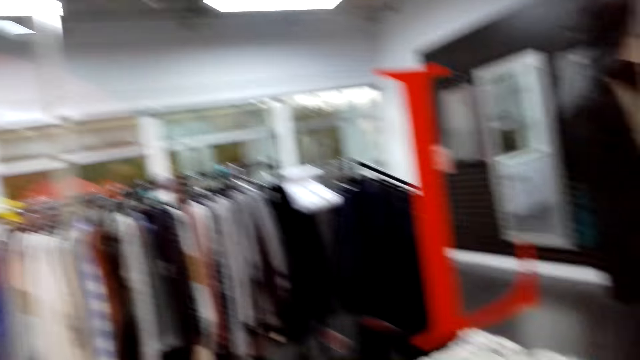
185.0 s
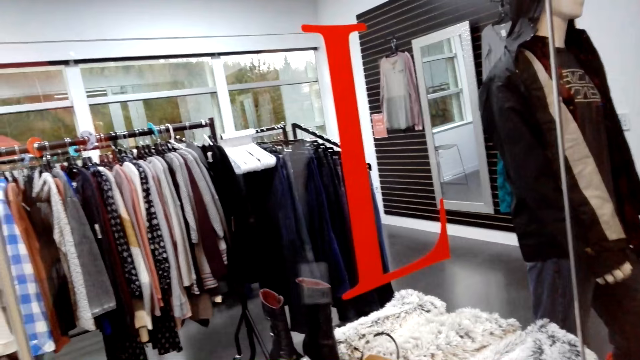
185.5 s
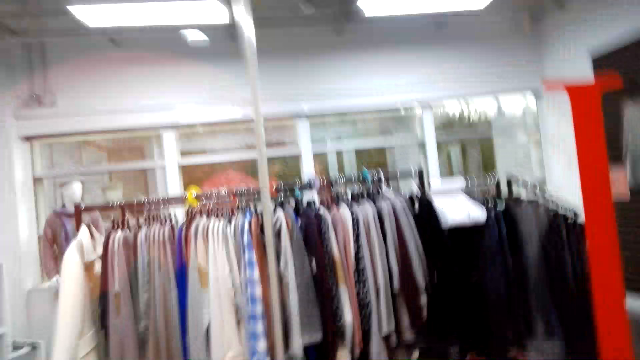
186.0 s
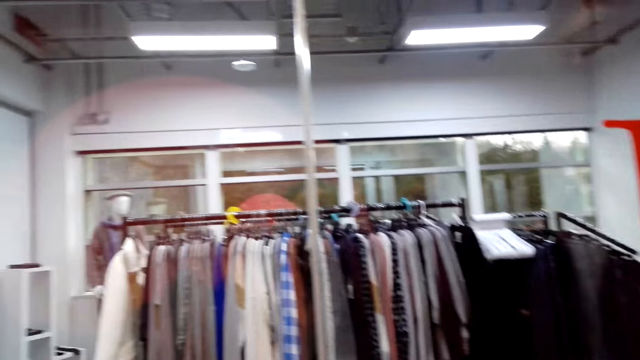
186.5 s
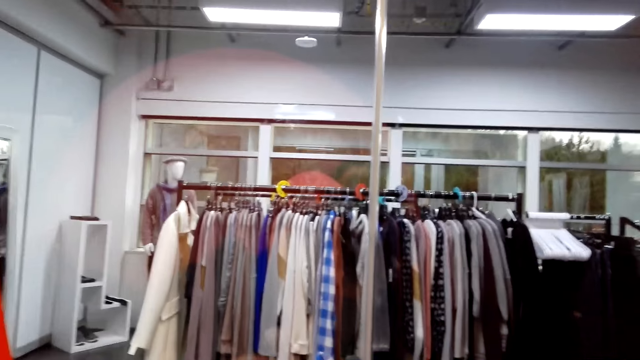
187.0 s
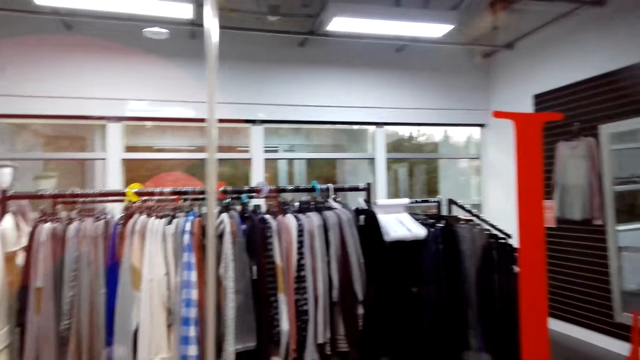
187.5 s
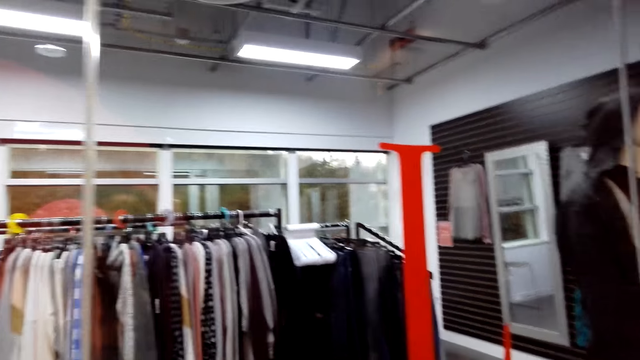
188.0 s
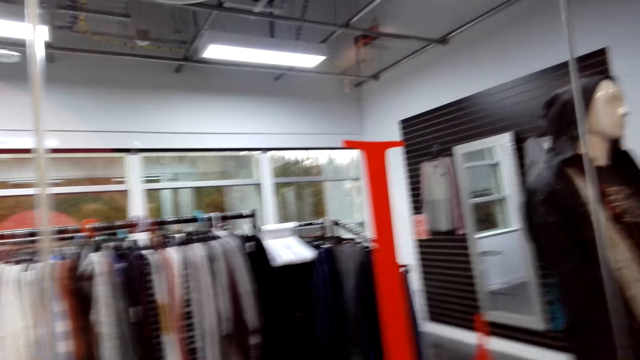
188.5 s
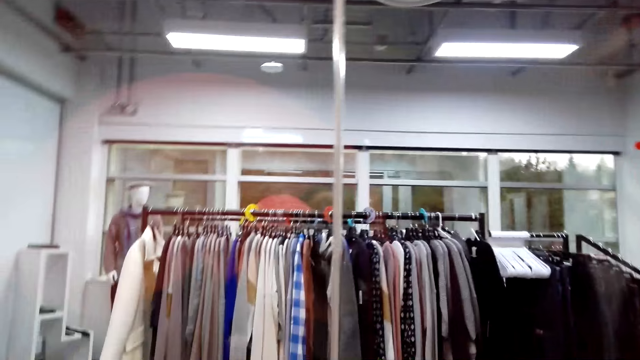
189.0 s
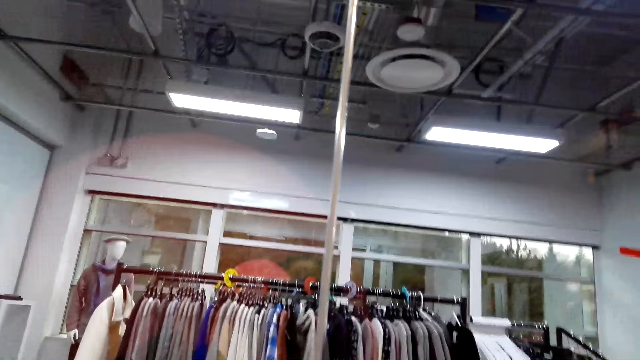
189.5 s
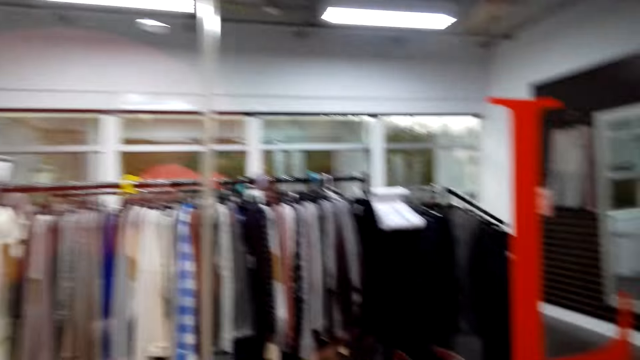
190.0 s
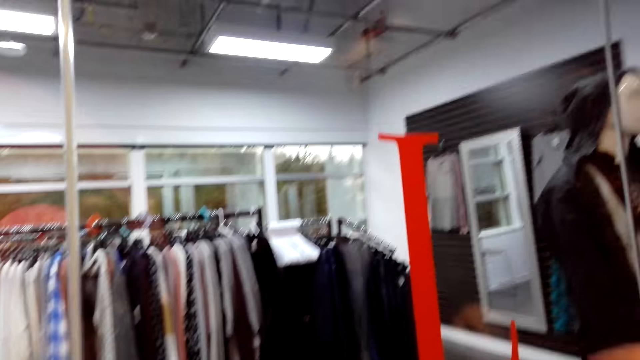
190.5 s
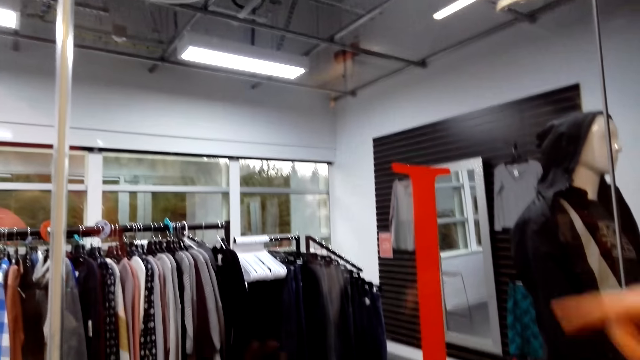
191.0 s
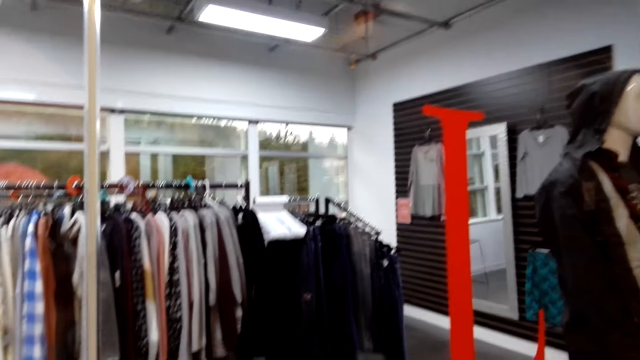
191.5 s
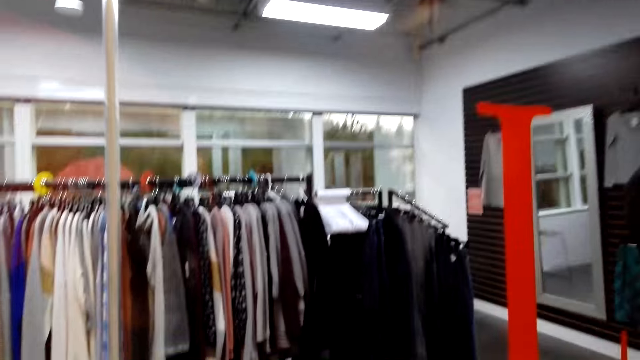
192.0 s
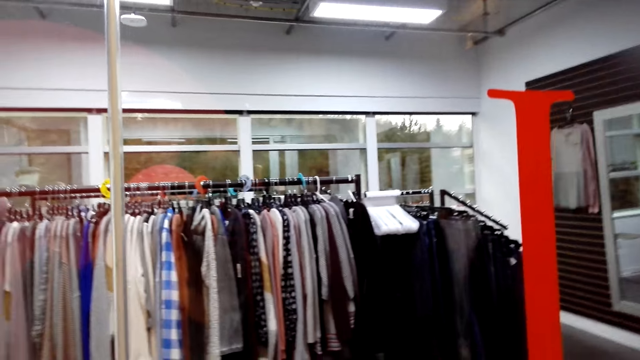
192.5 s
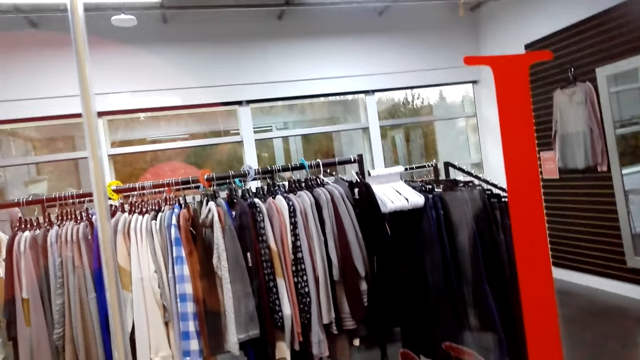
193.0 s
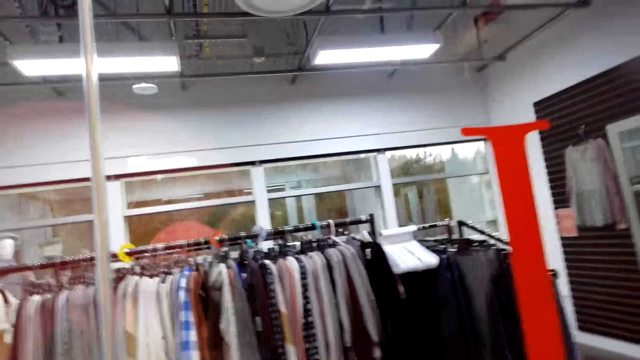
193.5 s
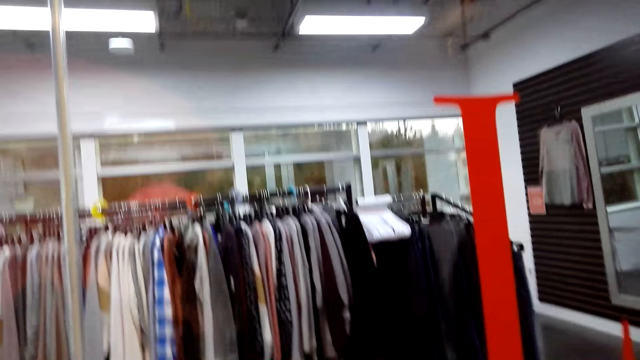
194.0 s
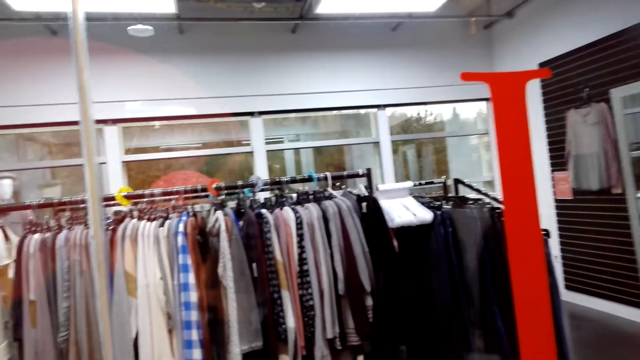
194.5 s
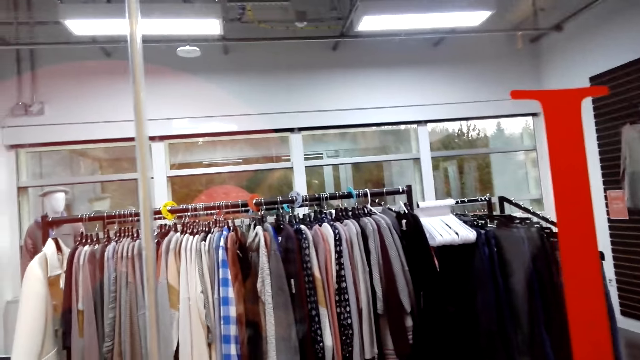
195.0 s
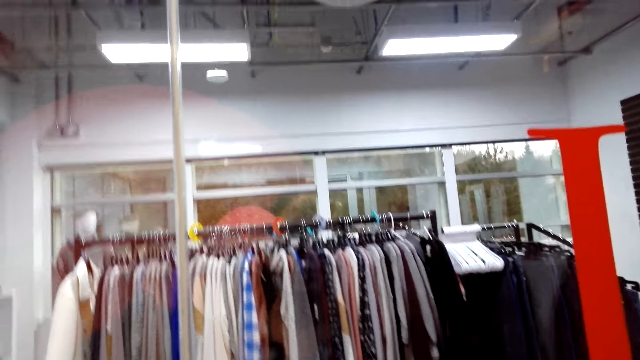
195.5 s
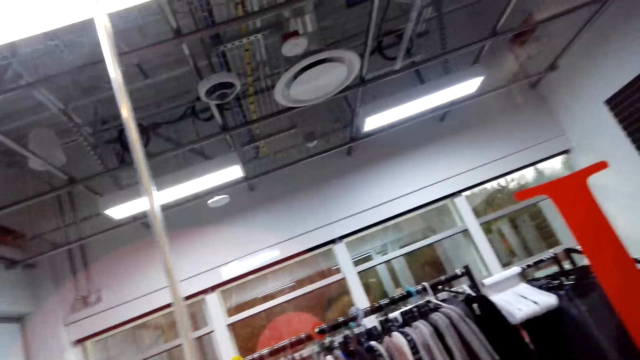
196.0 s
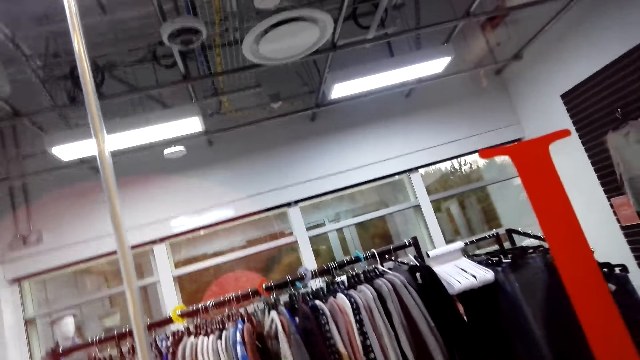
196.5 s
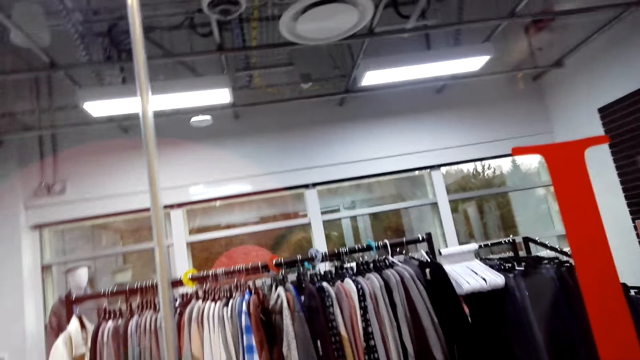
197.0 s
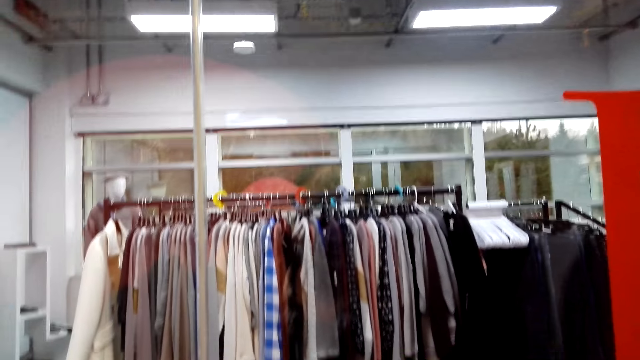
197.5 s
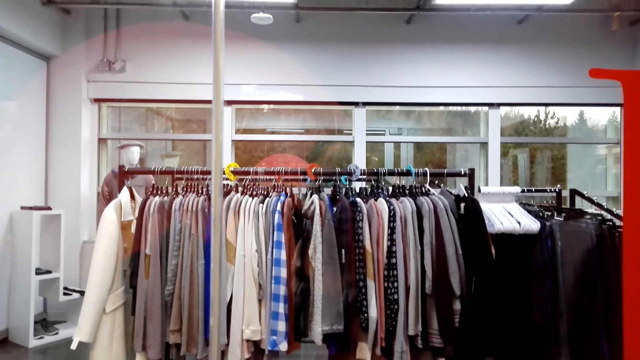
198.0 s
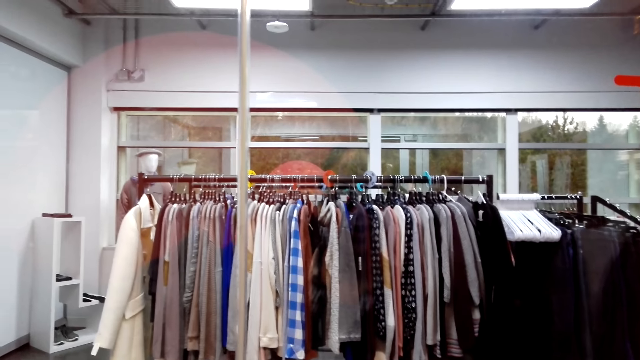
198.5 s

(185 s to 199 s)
The camera wearer converses with a man. The man points at the clothes in the hanger. The camera wearer talks to the man. The man converses with the camera wearer. The camera wearer converses with the man.

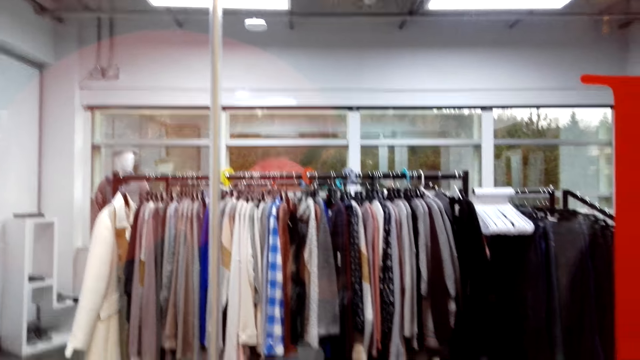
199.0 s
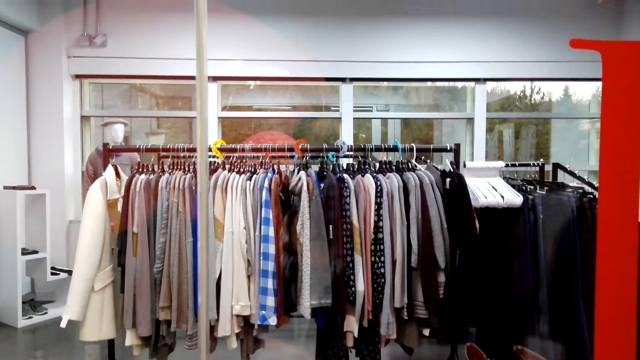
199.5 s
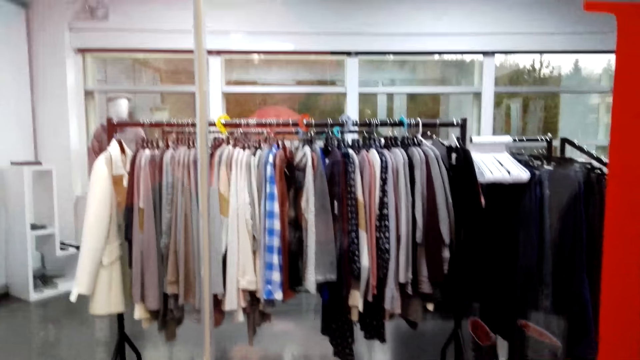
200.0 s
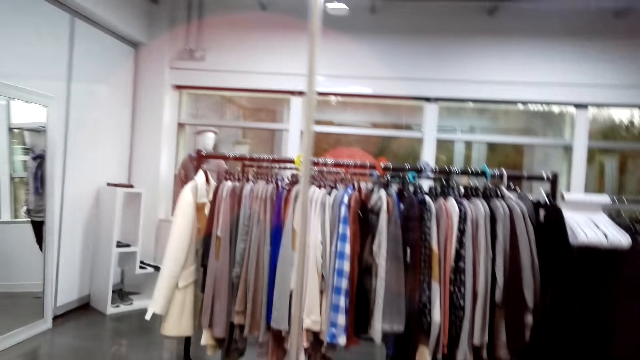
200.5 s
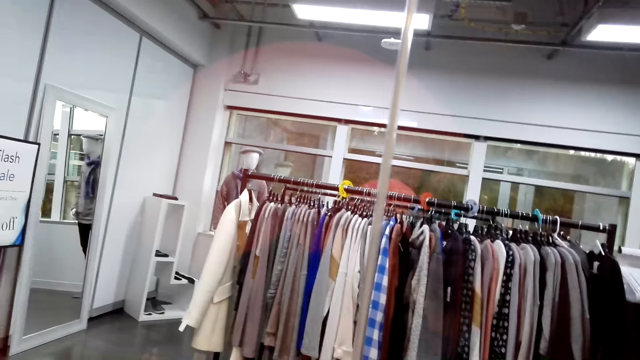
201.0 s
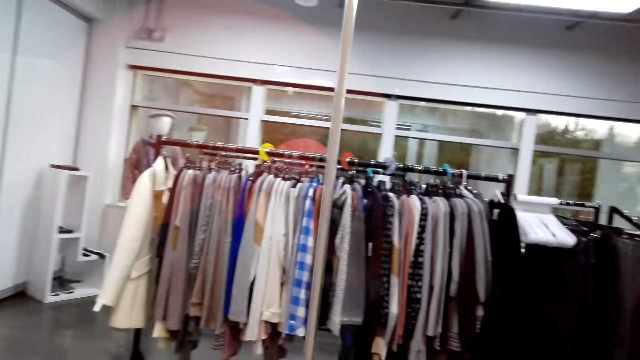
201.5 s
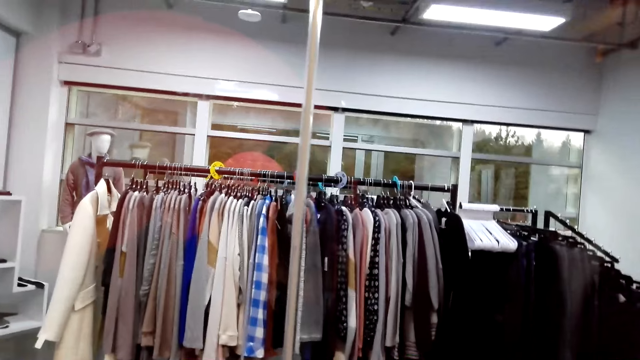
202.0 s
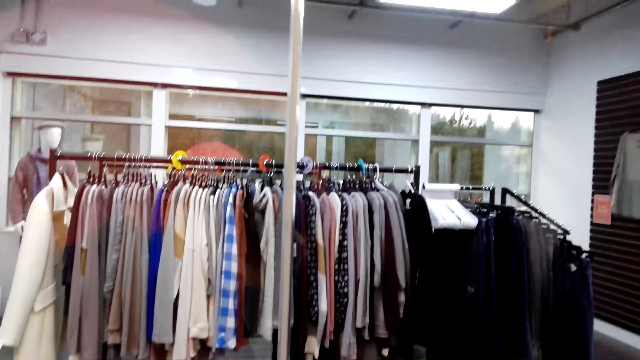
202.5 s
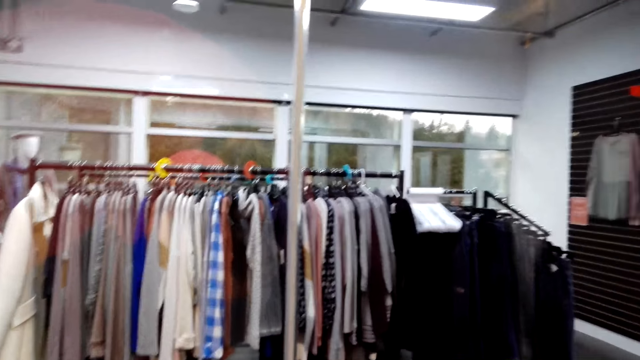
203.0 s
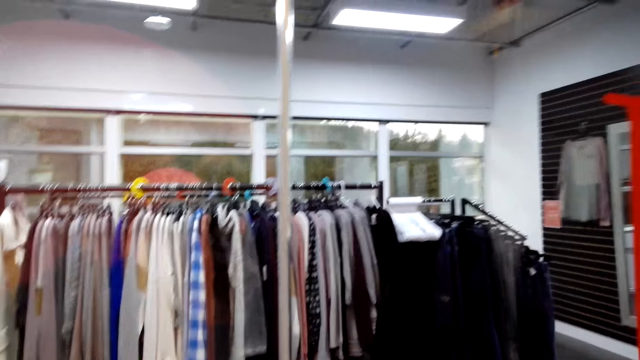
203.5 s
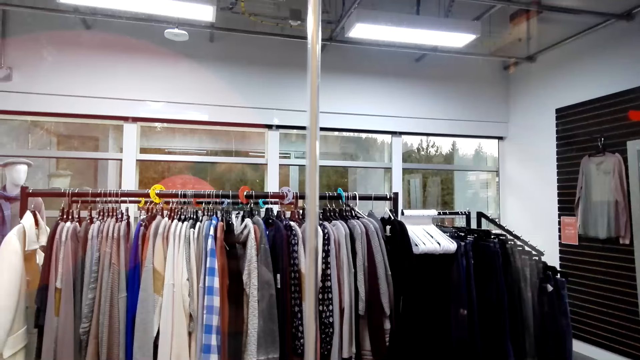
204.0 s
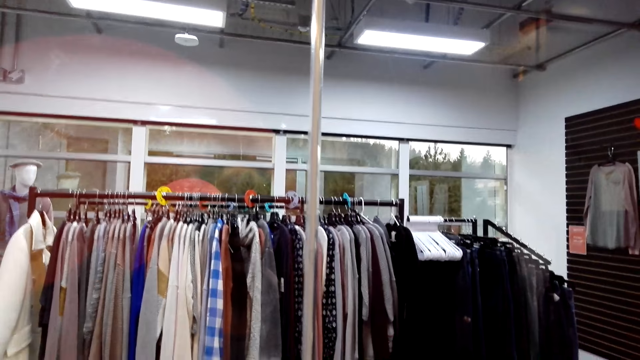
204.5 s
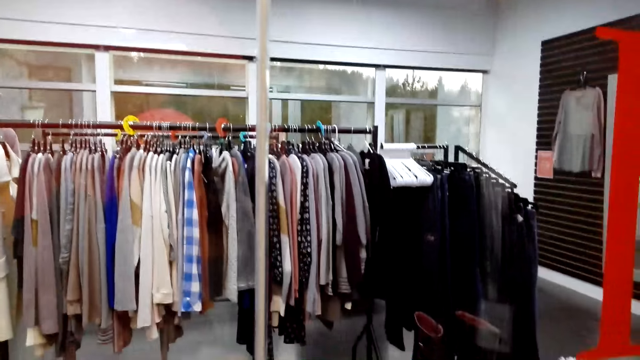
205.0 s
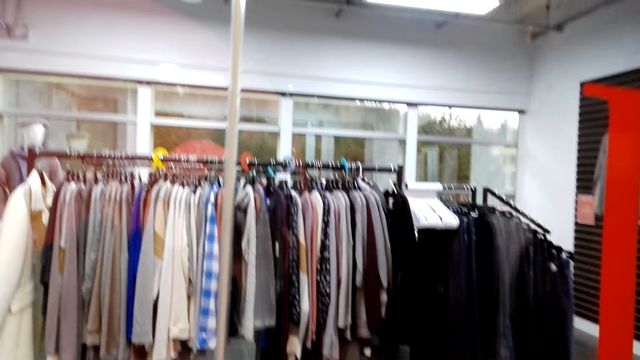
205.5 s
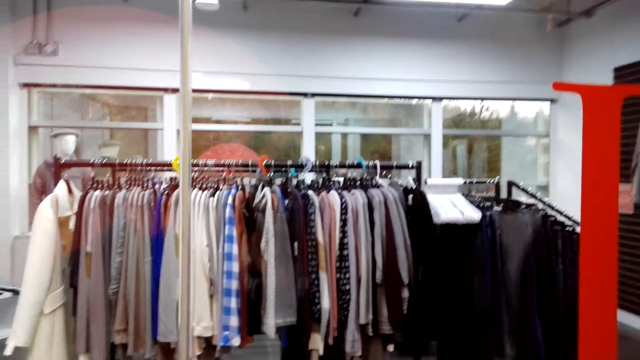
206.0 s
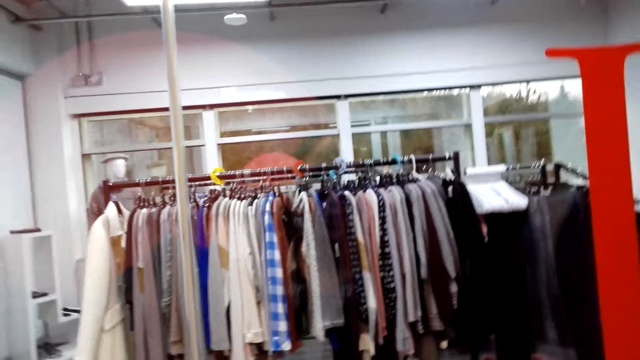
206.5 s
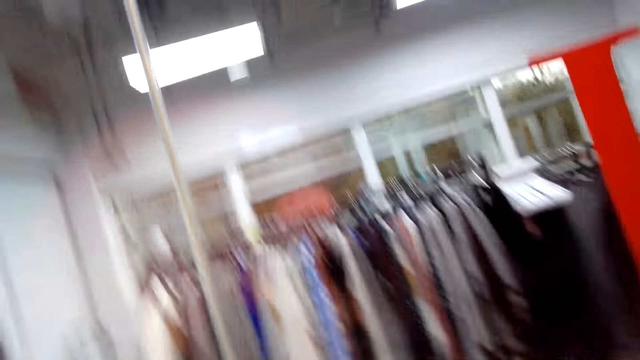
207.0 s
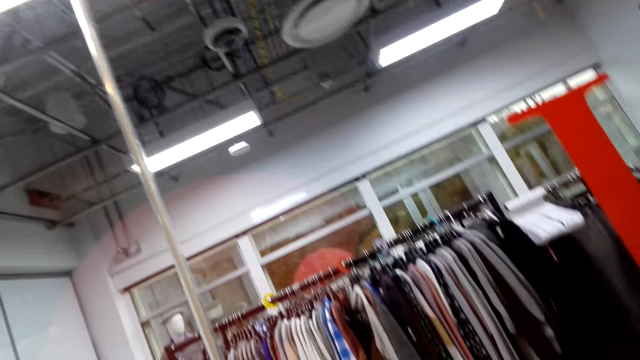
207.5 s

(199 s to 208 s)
A man converses with the camera wearer. The camera wearer converses with the man.
